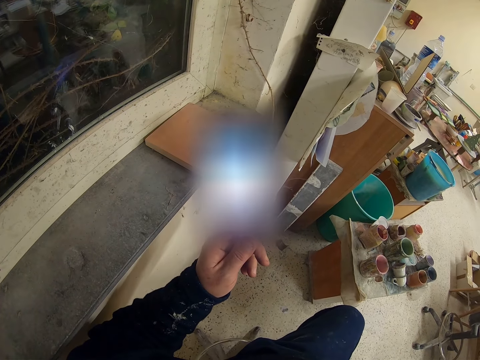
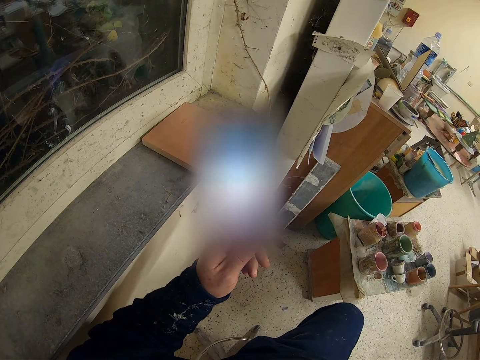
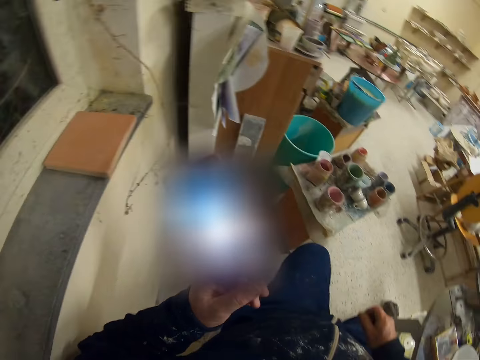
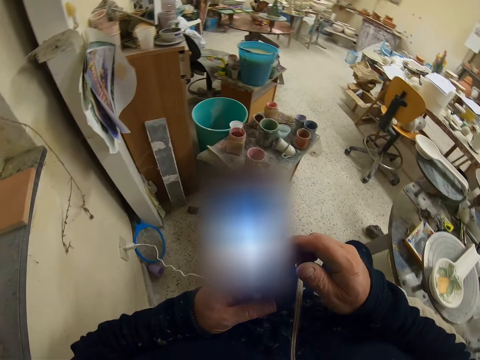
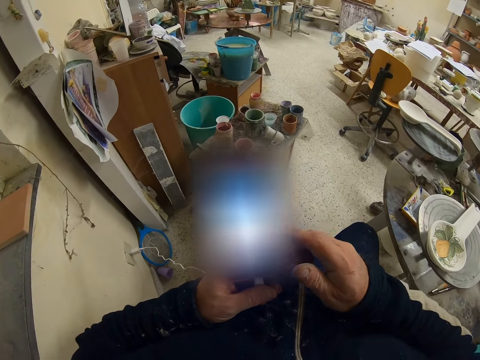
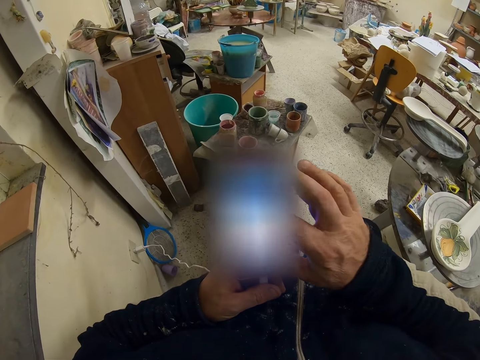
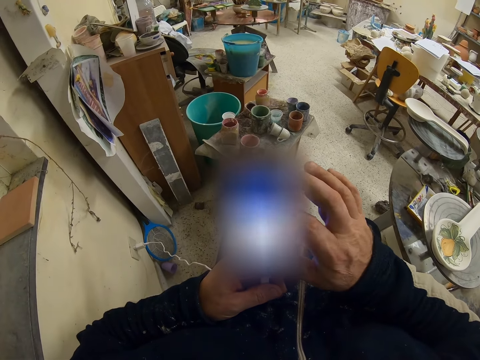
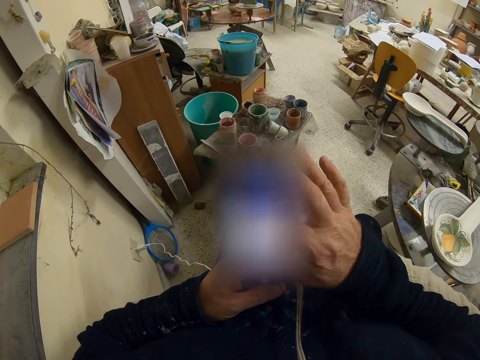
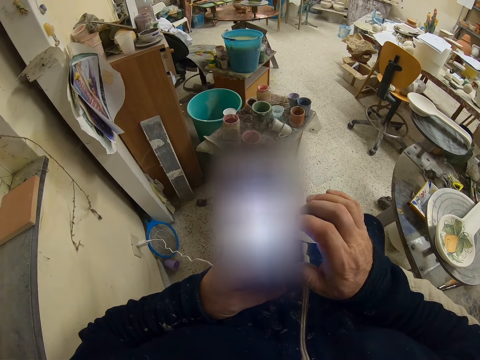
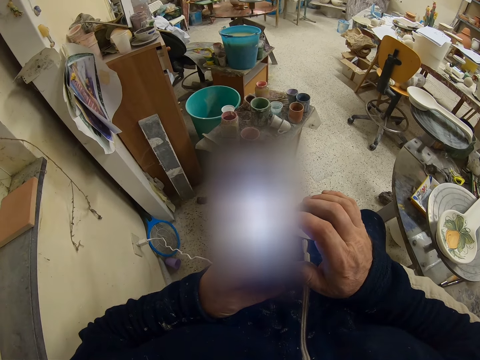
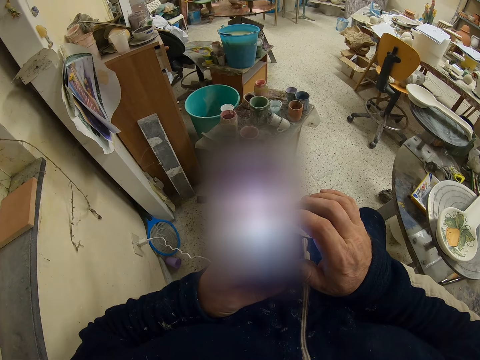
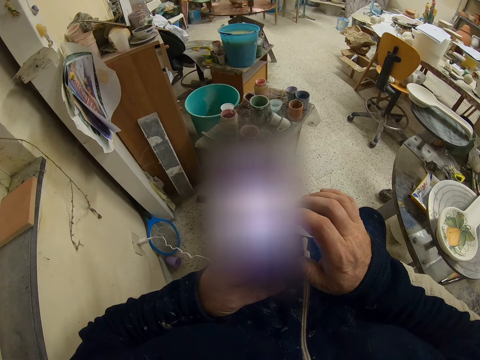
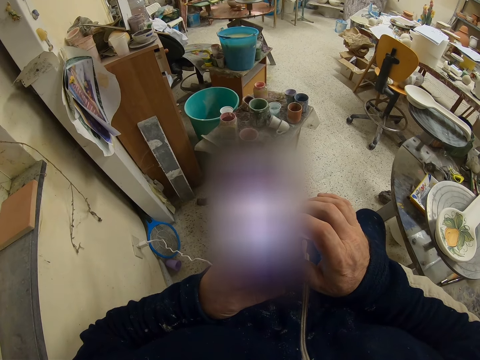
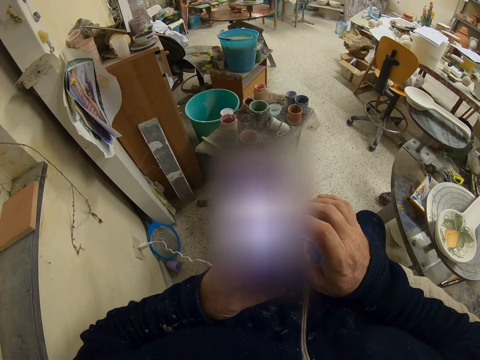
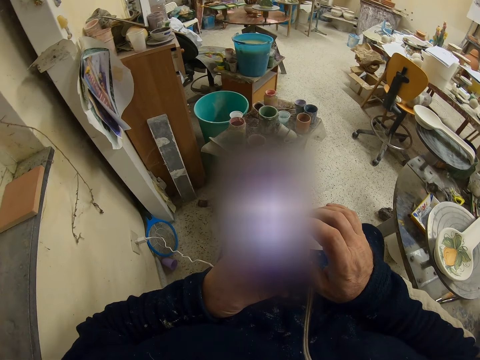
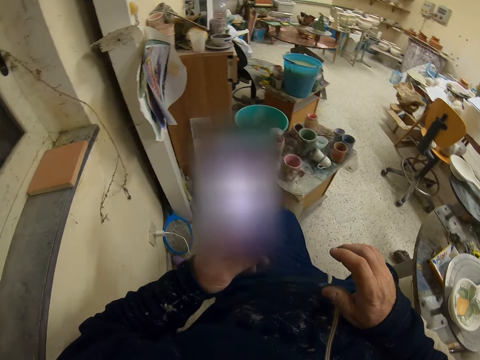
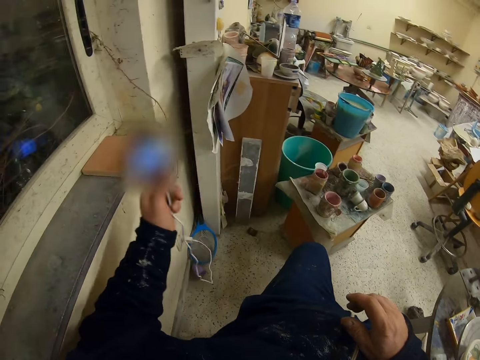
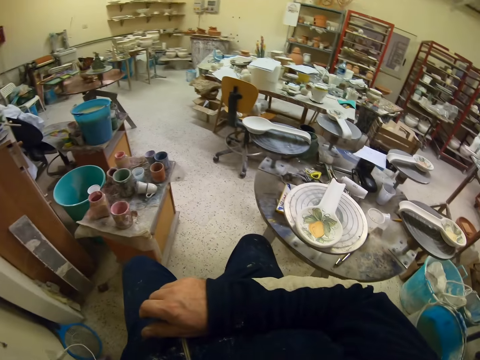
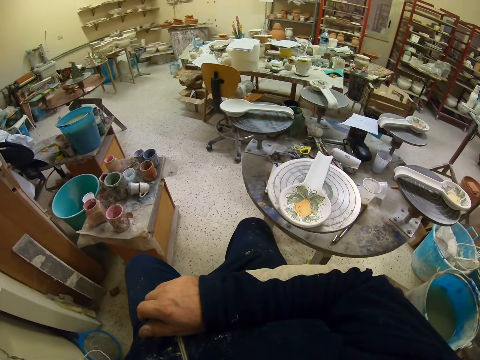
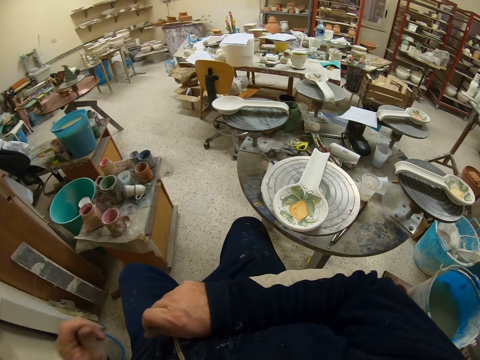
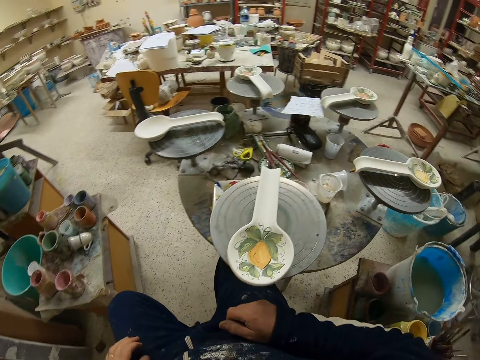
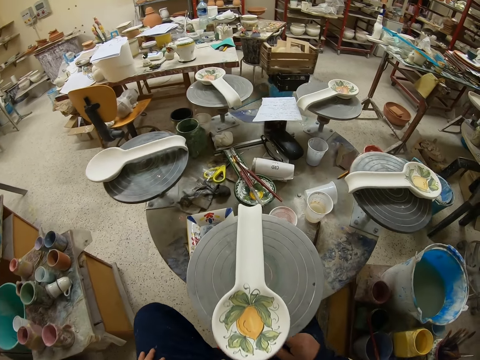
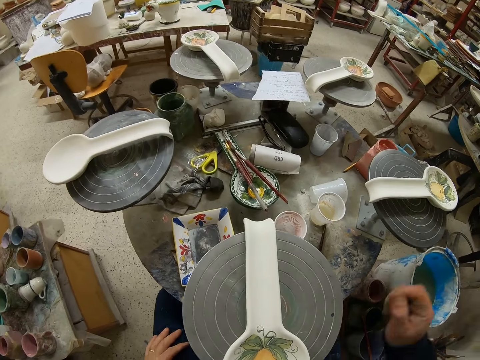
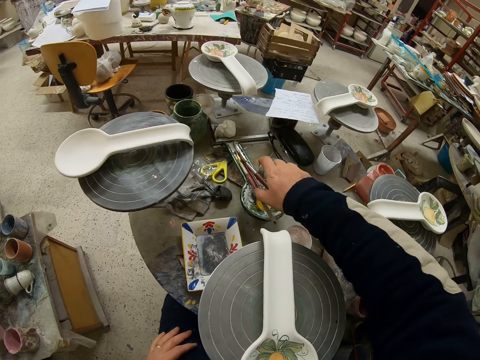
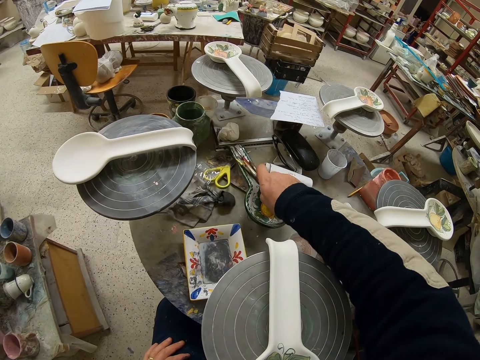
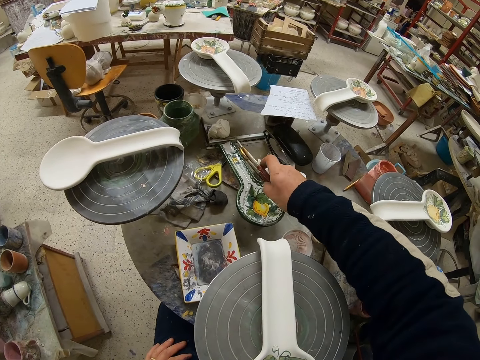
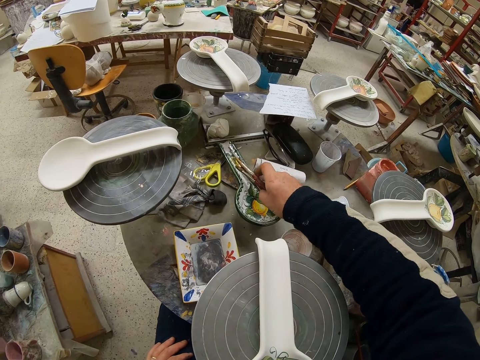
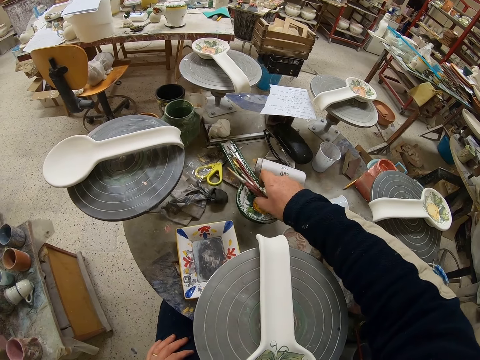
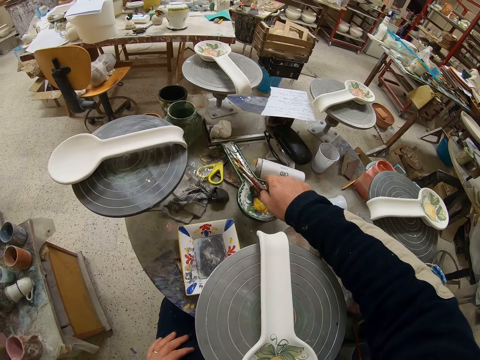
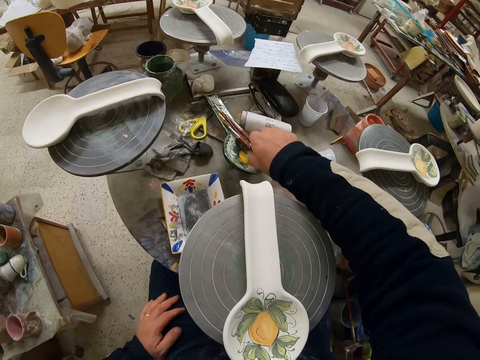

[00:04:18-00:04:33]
The camera wearer operates the phone. They scroll the phone. They return the phone on the window stool. They pick up the paint brush from the table. They look at the spoon.

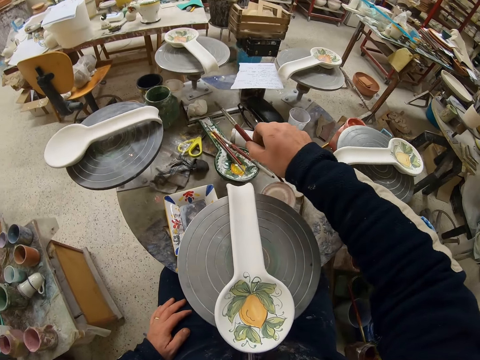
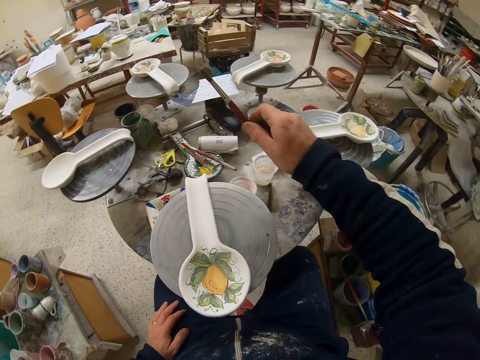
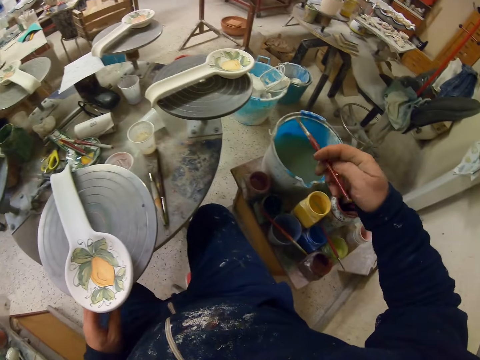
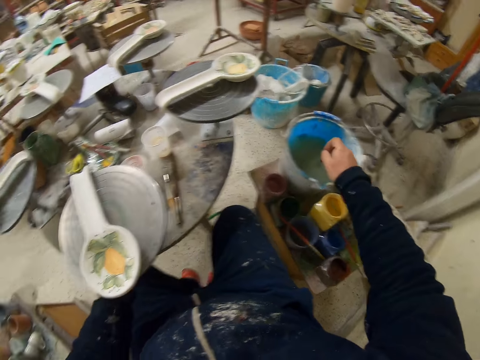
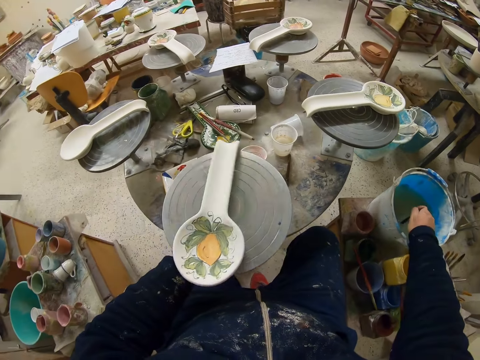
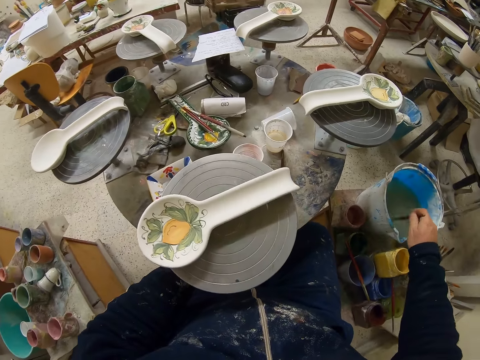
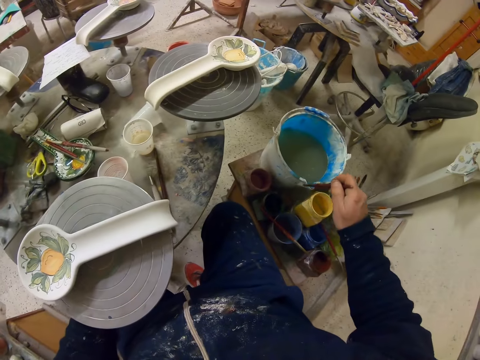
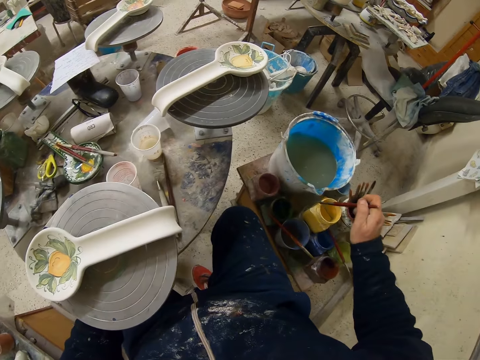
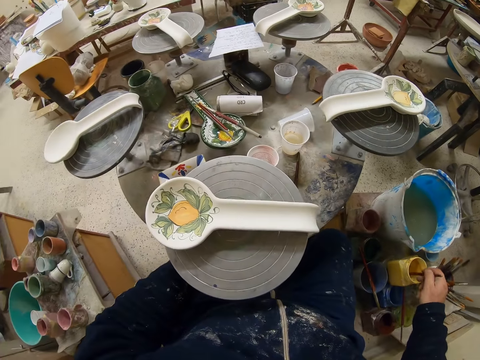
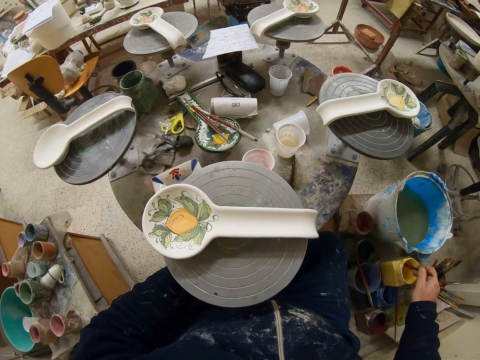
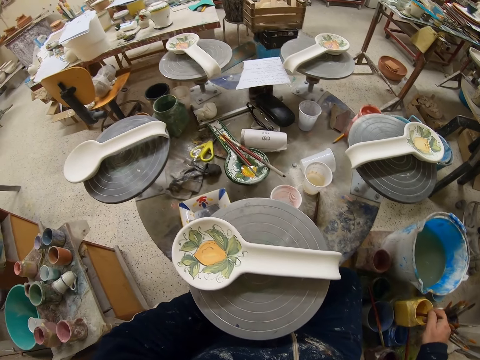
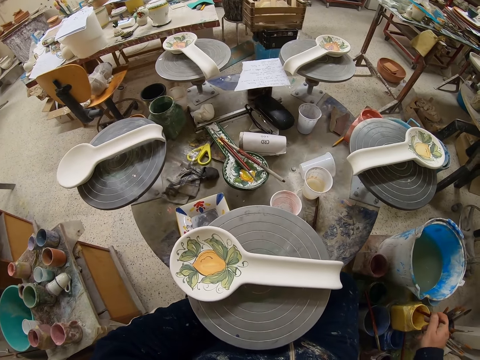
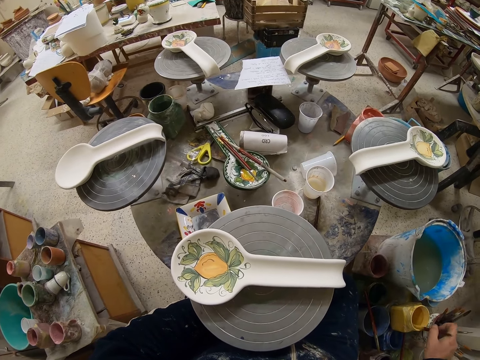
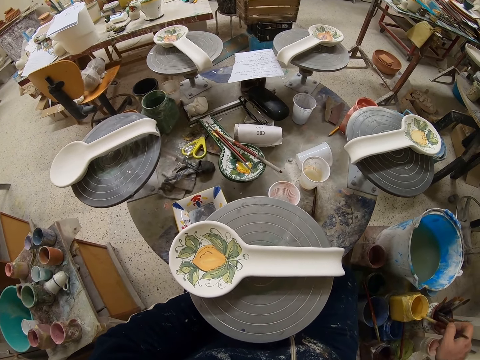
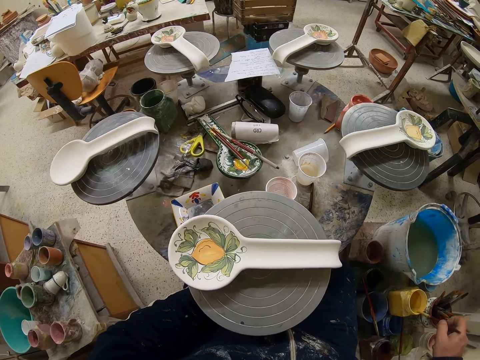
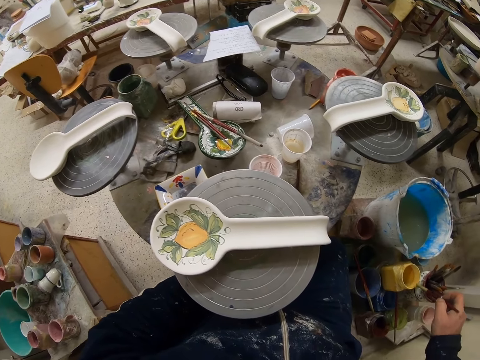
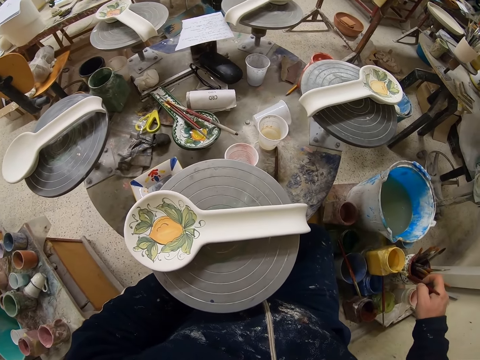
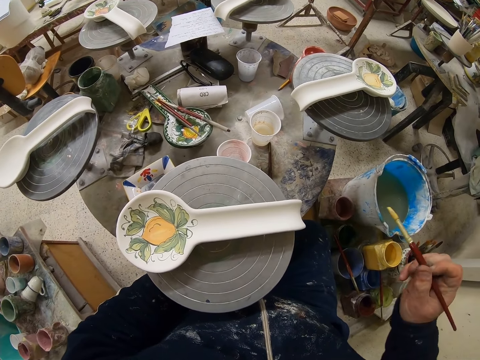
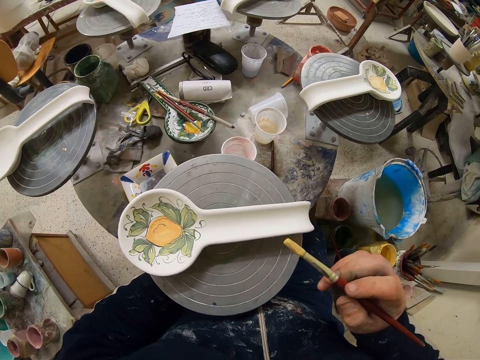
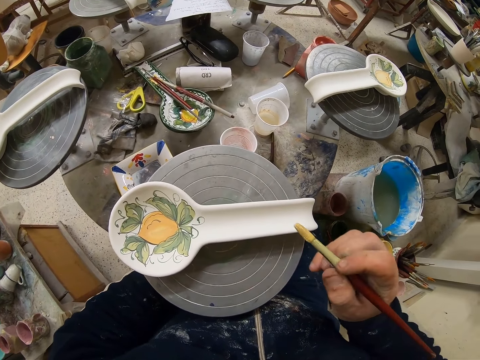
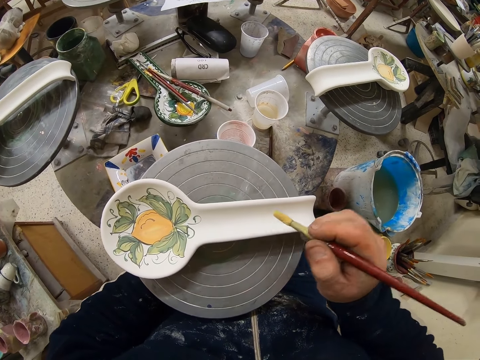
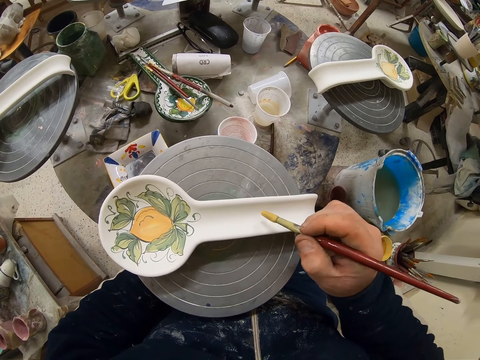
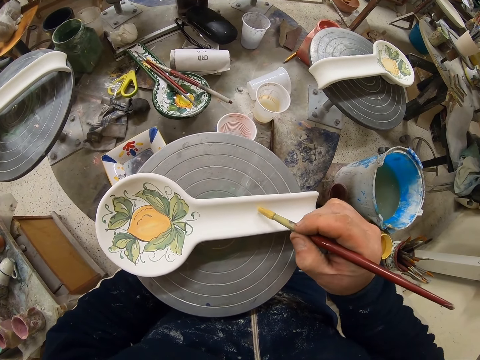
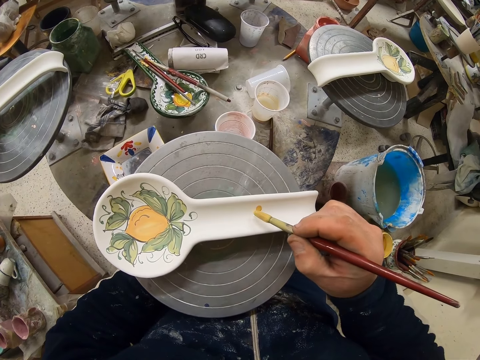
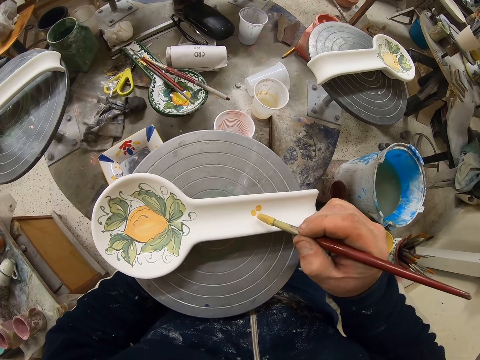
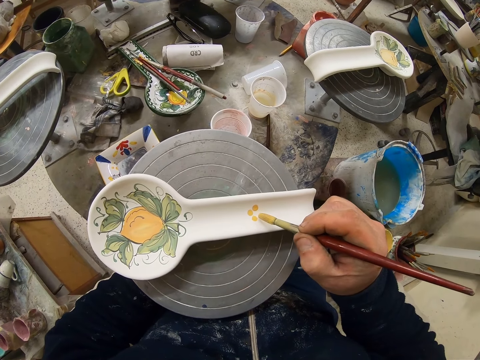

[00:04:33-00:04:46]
The camera wearer dips the paint brush in water. They turn the table. They dip the paint brush in the paint can. They decorate the plate or spoon with the paint brush.
